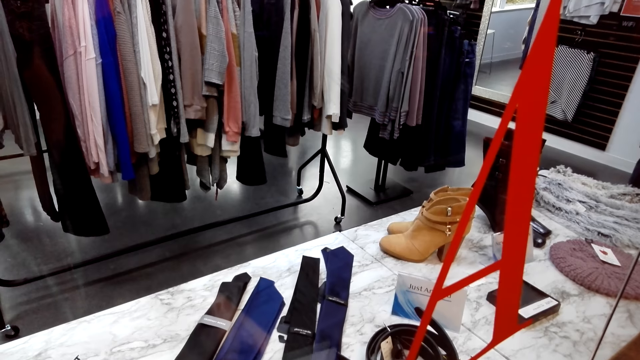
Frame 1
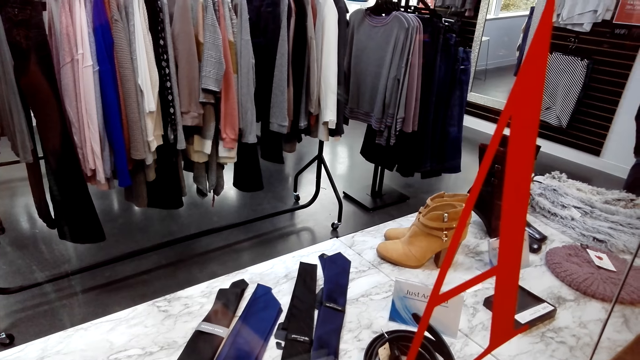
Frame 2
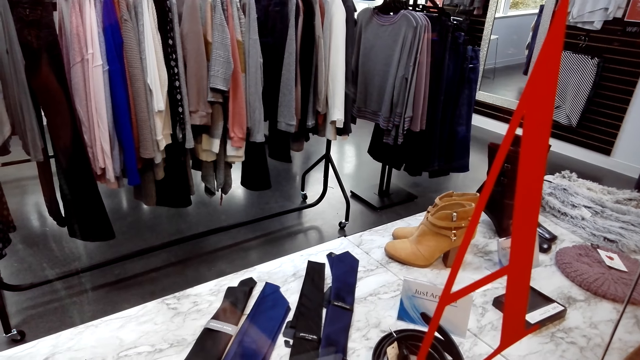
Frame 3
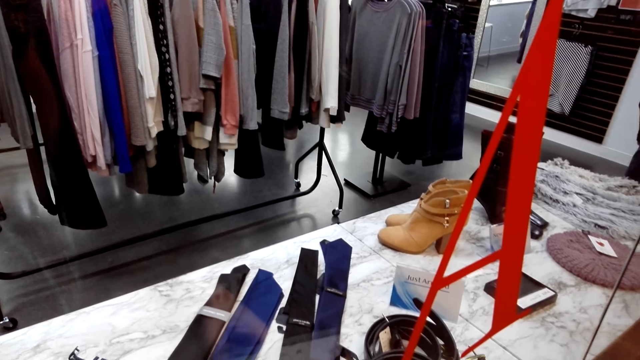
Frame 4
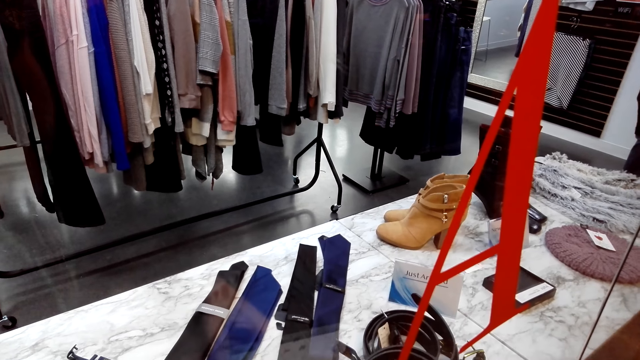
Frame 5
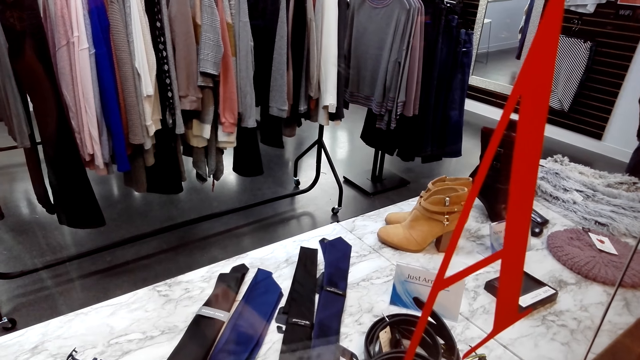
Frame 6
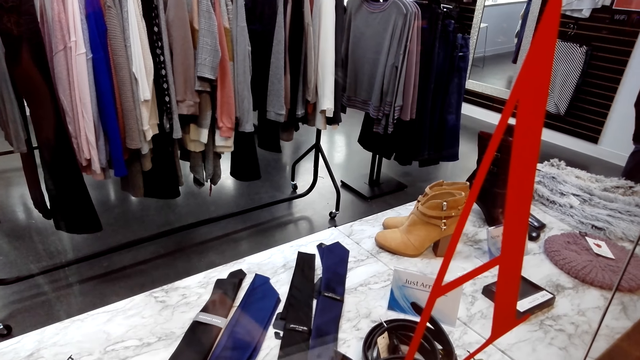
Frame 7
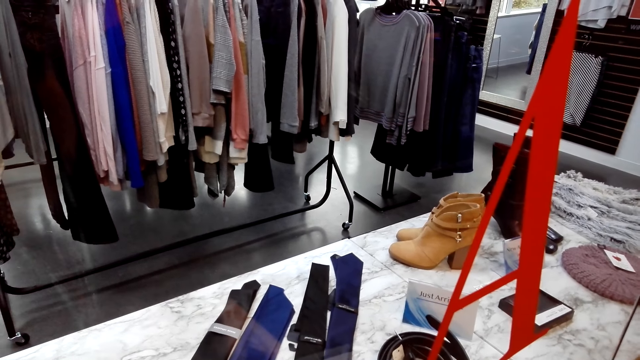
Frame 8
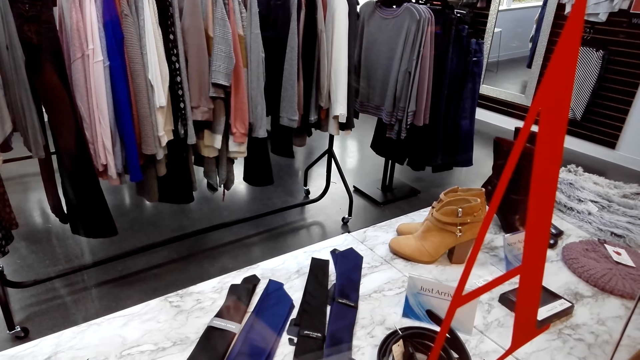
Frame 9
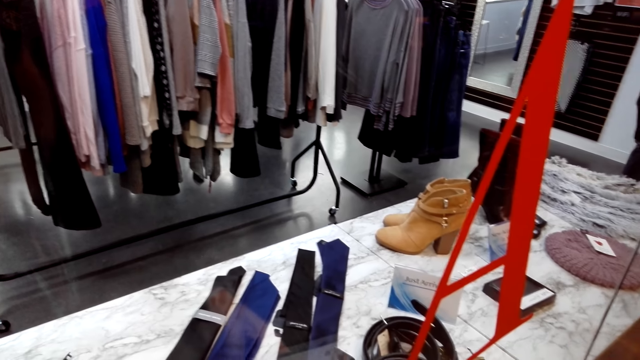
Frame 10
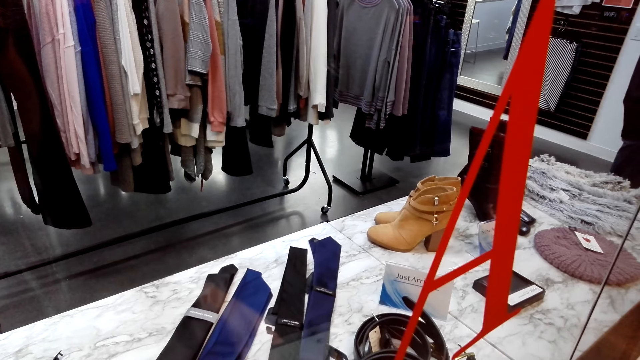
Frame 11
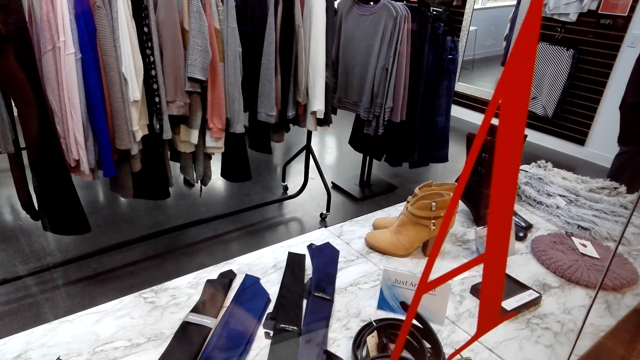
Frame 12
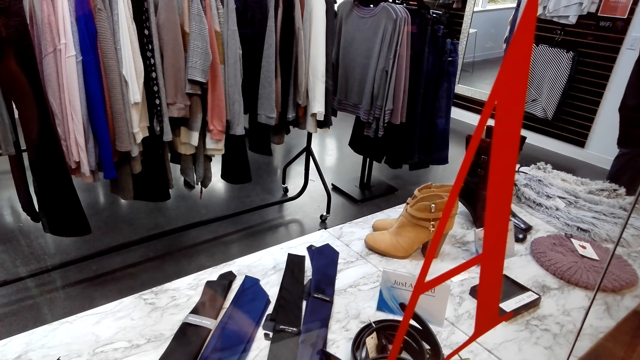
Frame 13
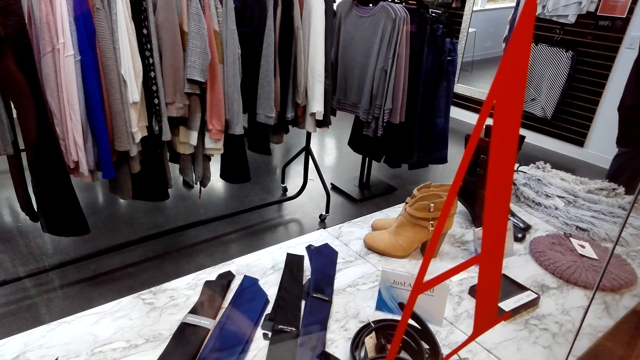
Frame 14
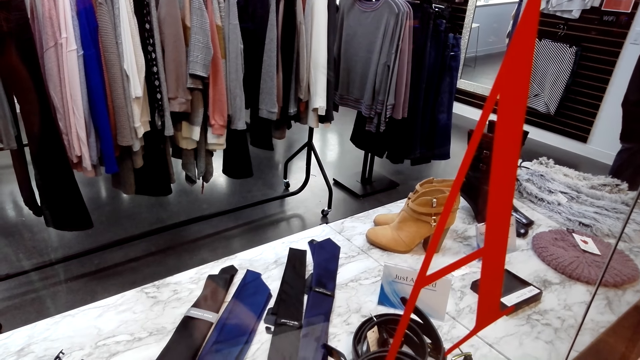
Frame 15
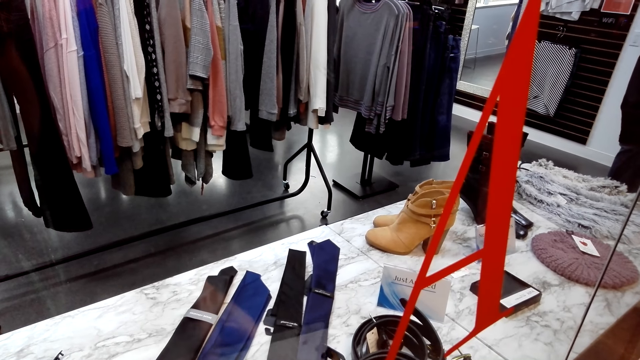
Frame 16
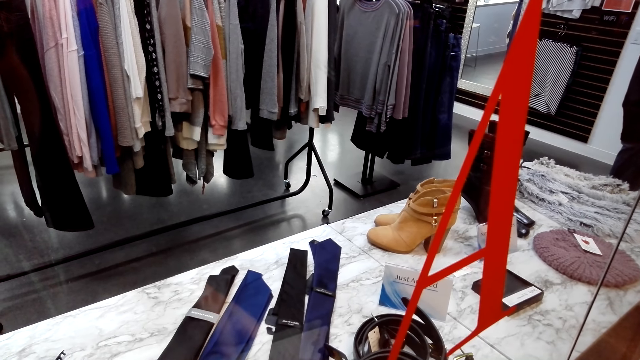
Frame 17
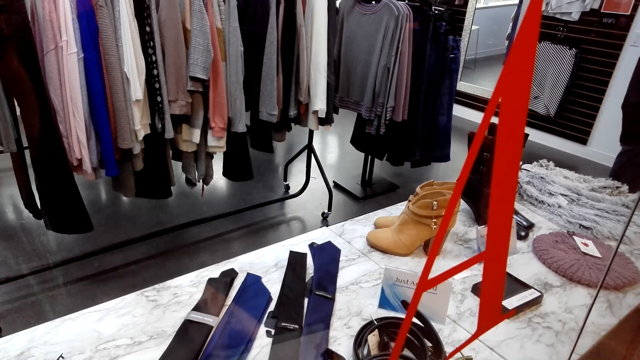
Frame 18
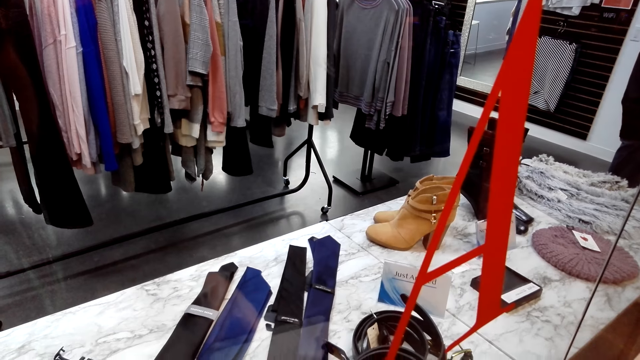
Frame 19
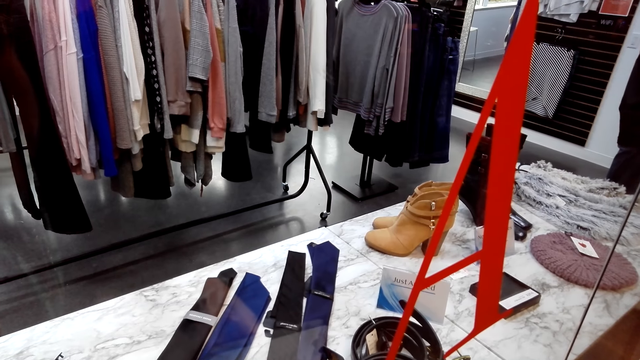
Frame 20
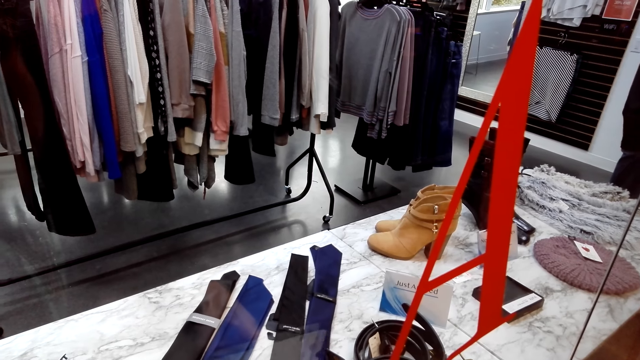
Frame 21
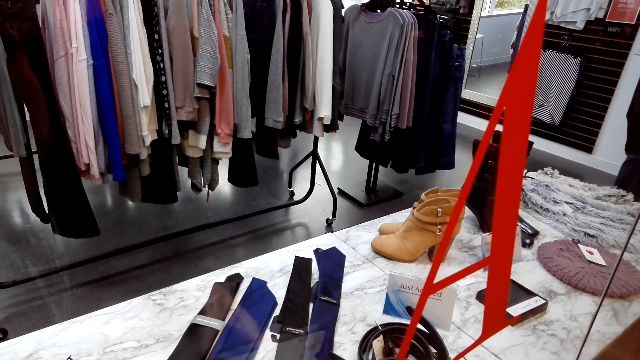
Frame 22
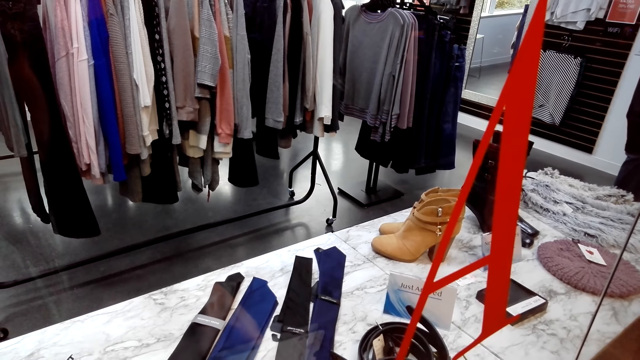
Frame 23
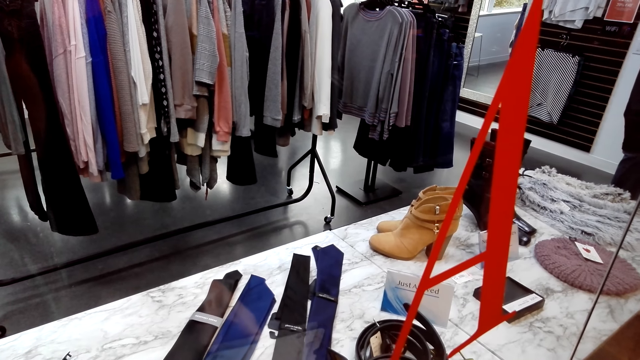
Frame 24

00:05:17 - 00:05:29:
The camera wearer looks through the window. They use a phone.

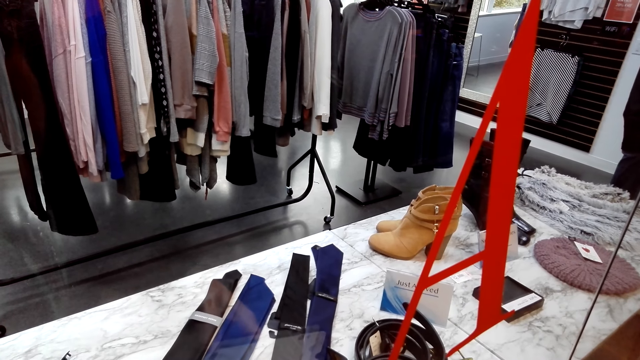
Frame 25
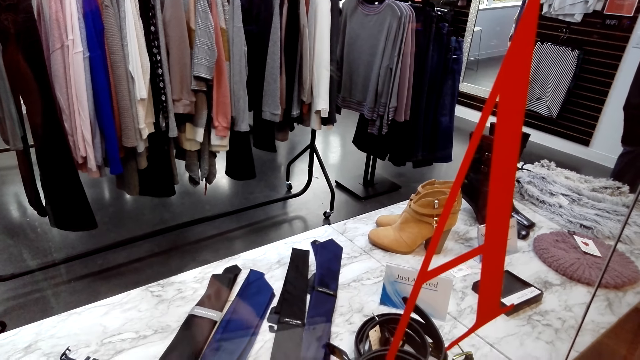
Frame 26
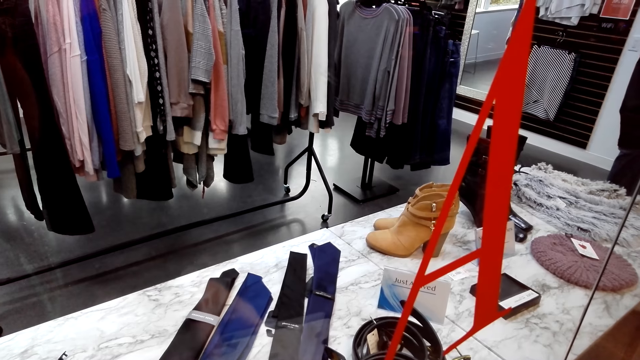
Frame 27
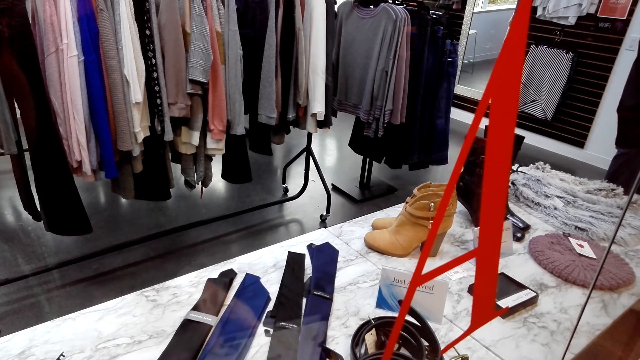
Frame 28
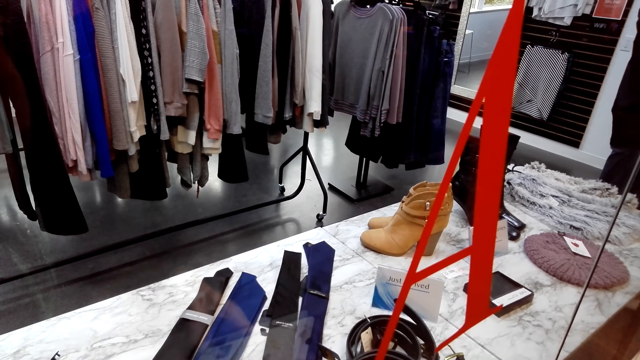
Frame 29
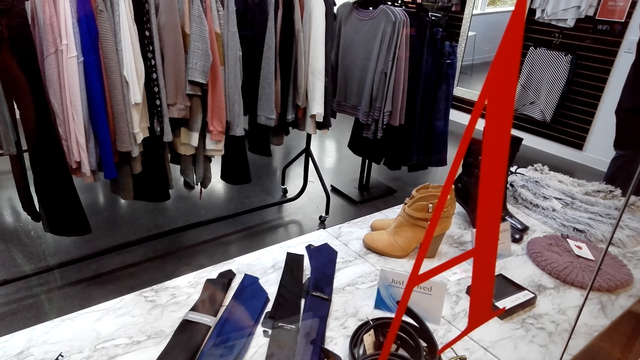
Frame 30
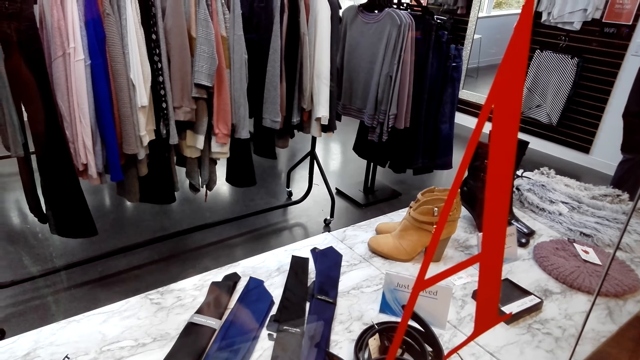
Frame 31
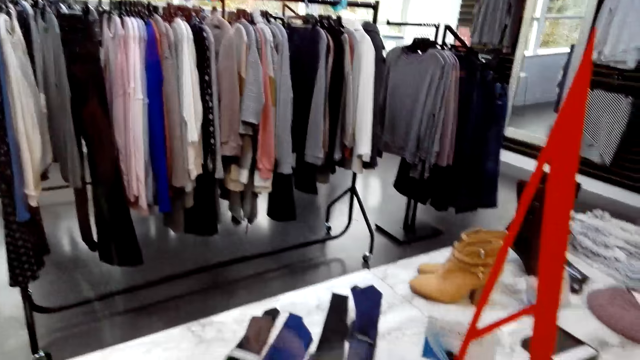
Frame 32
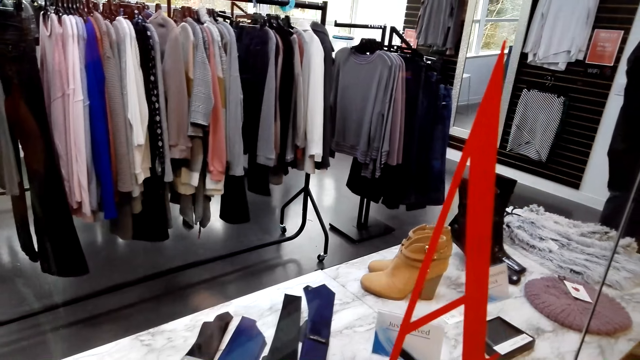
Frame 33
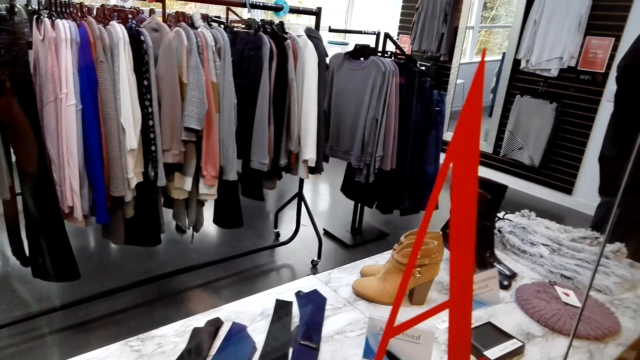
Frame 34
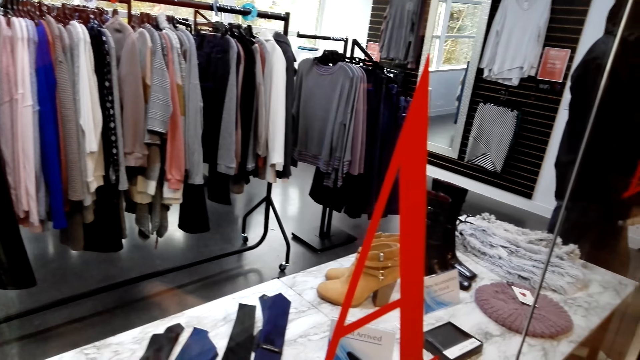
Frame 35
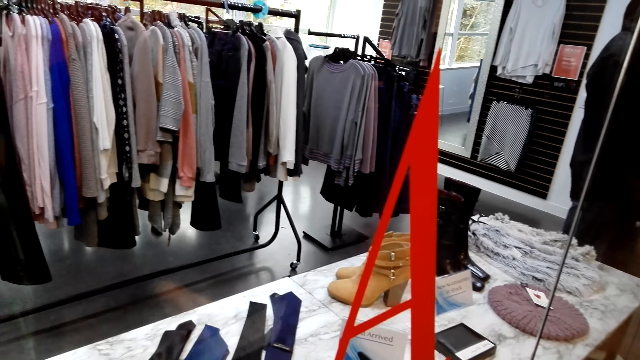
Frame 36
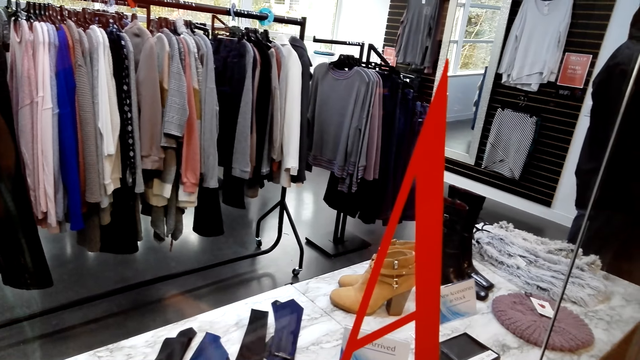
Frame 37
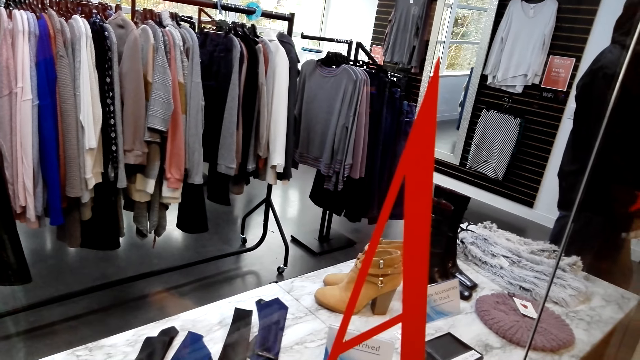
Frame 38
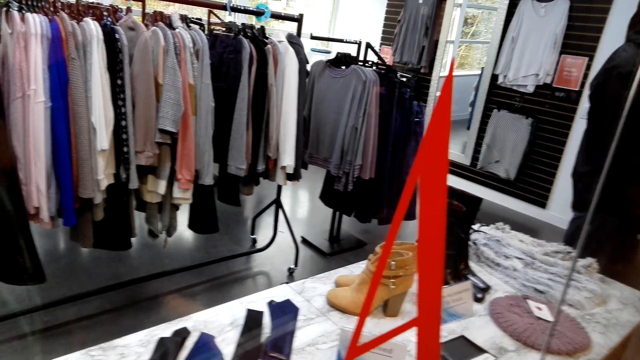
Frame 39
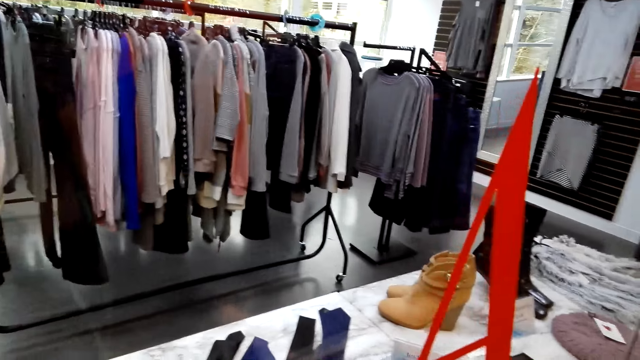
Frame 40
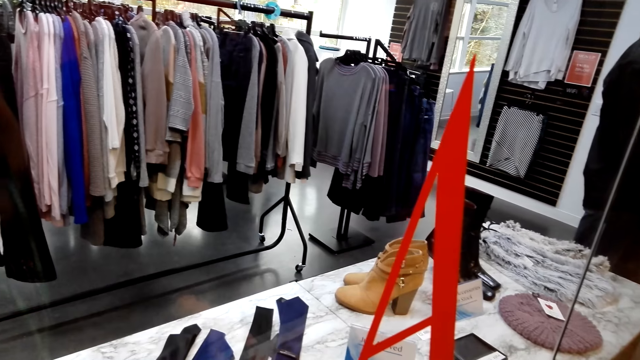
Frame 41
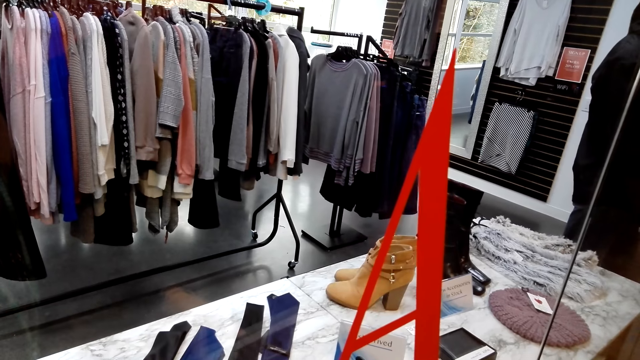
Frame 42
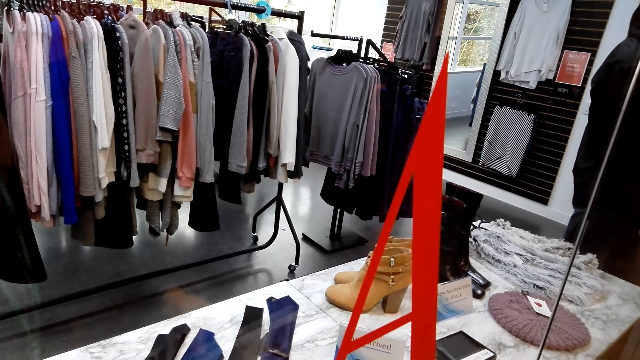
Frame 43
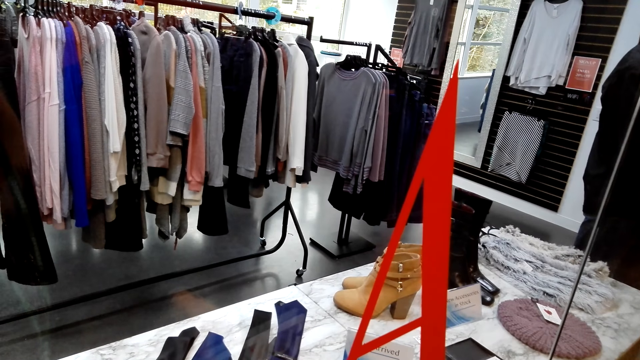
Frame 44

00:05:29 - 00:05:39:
The camera wearer uses a phone.
